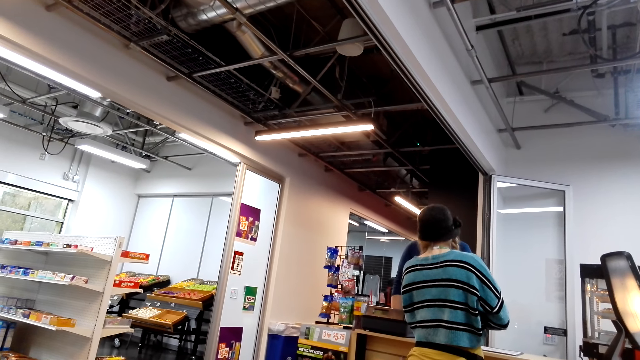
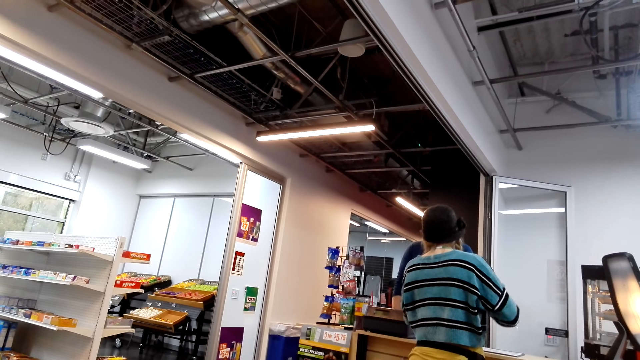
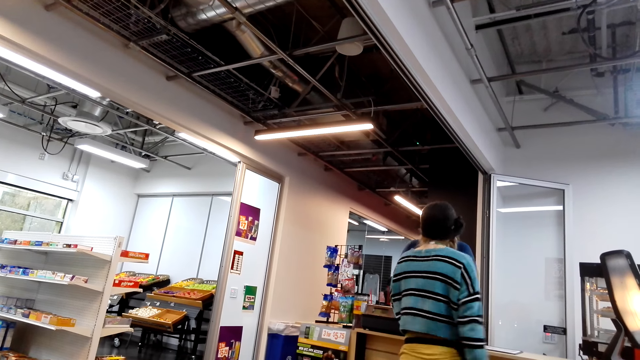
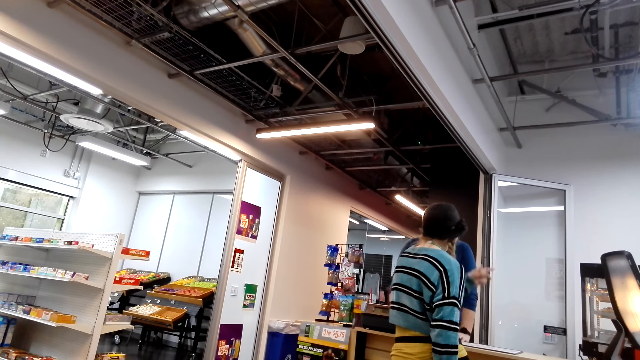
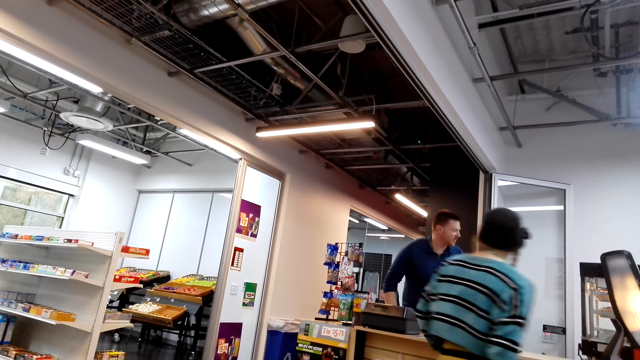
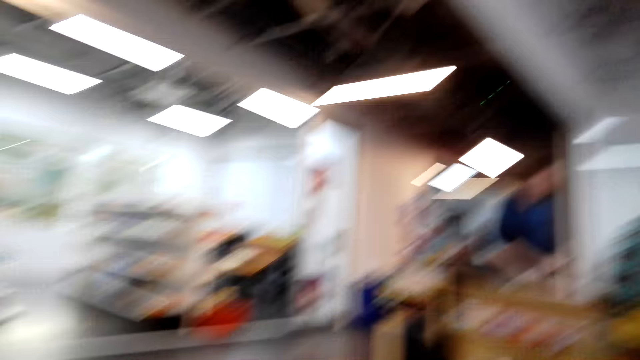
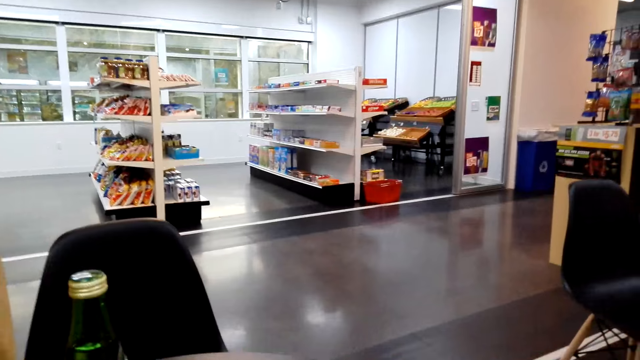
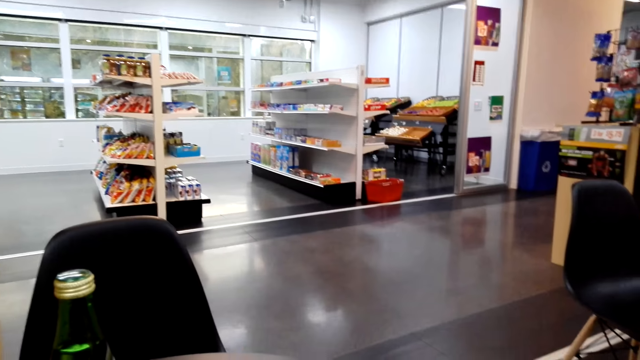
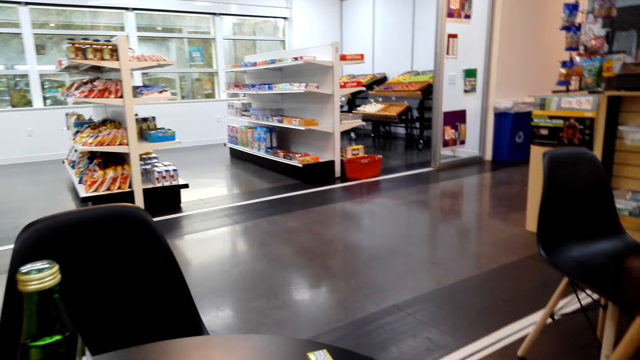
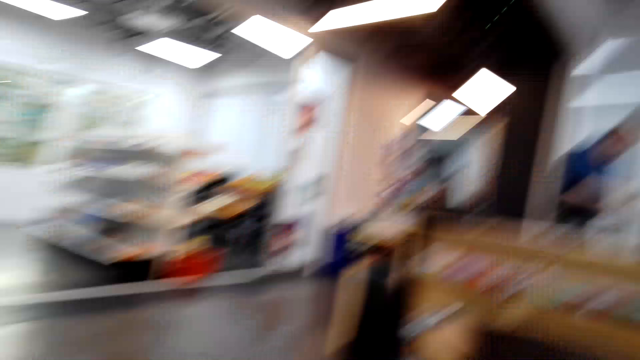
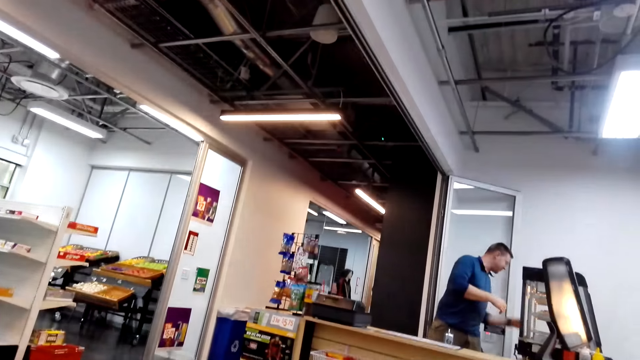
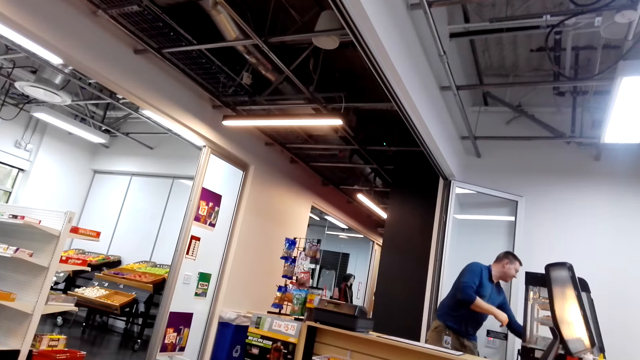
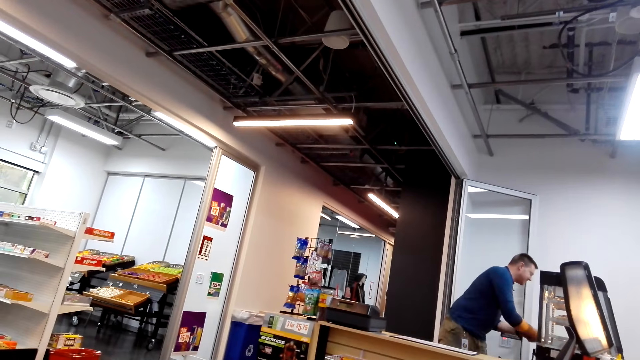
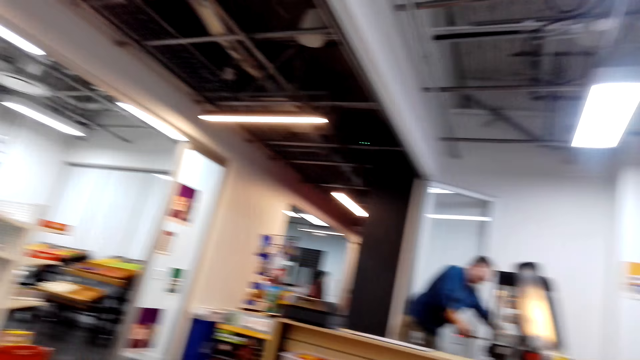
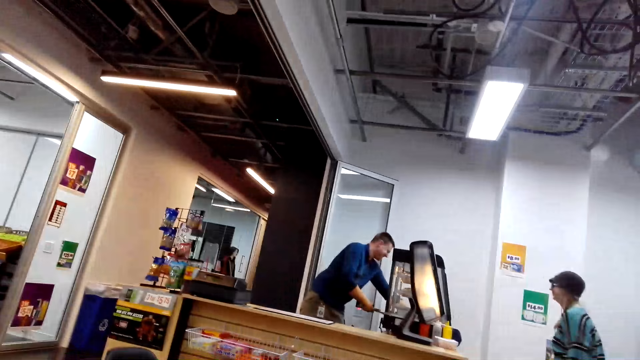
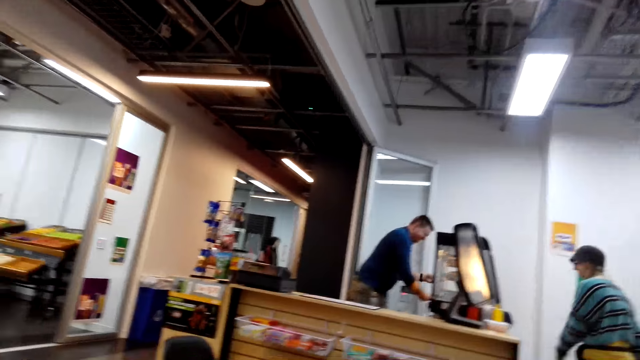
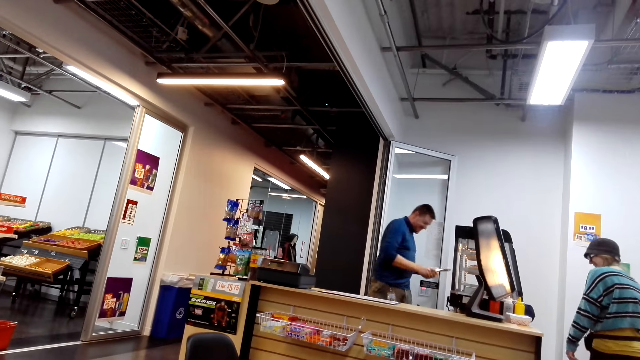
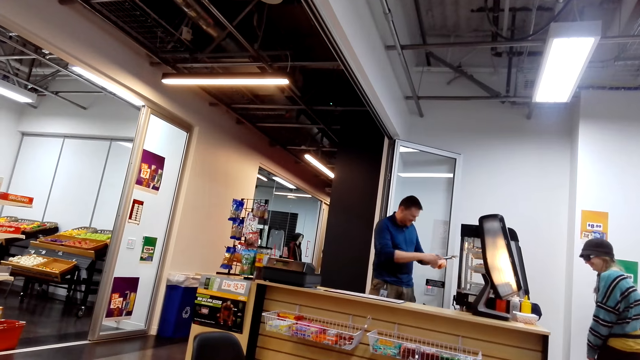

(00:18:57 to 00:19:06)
The camera wearer looks around the room.

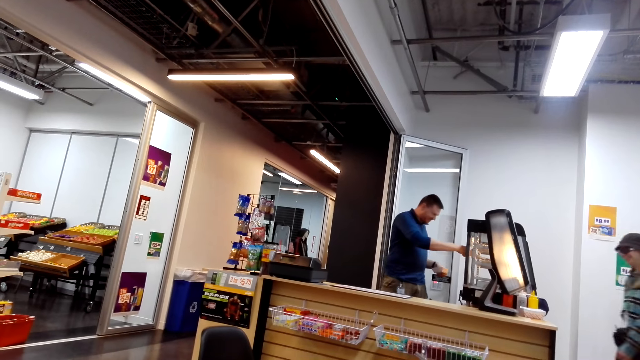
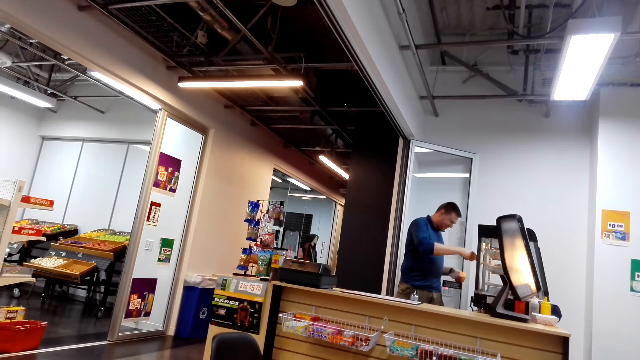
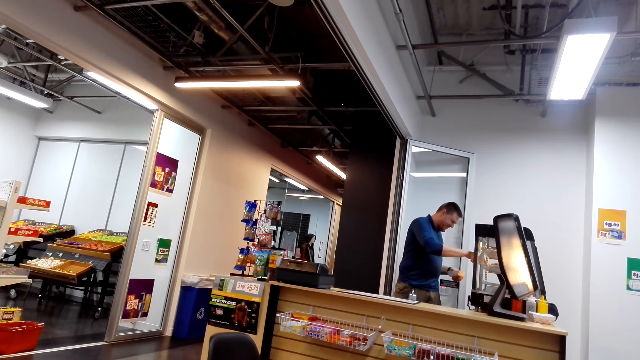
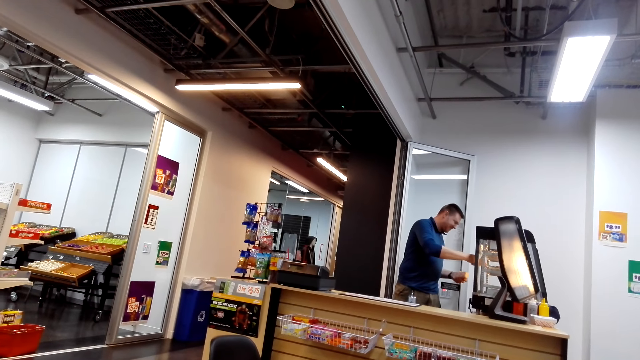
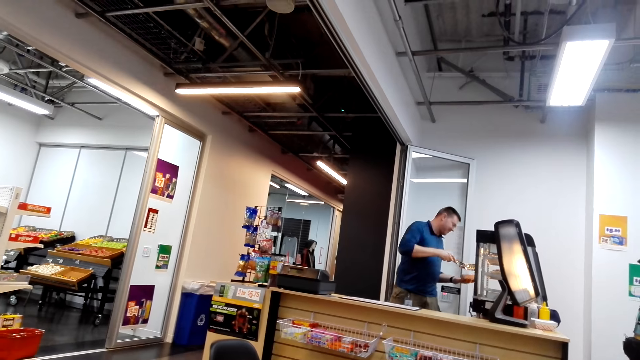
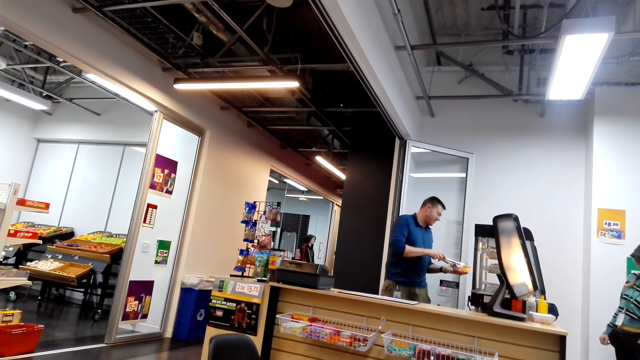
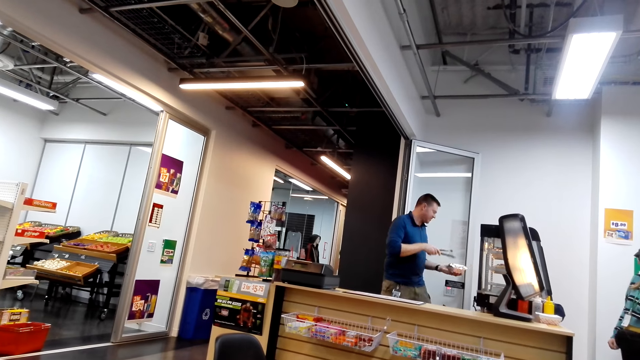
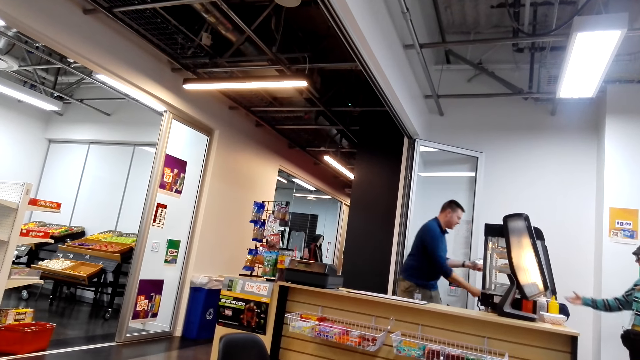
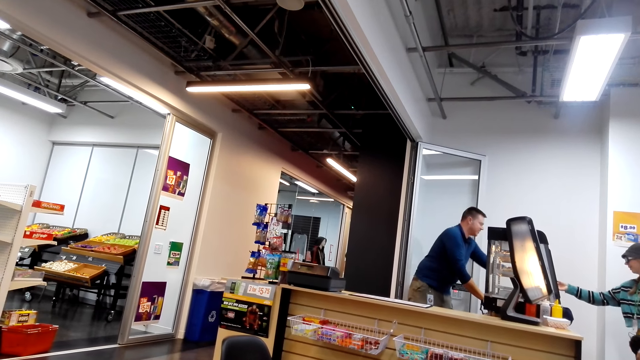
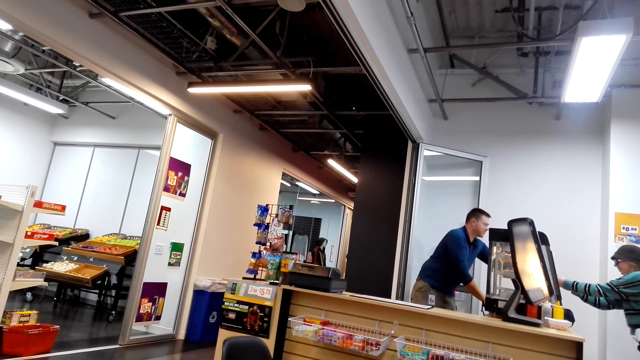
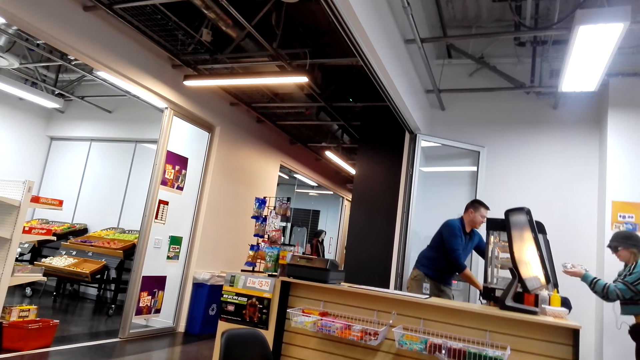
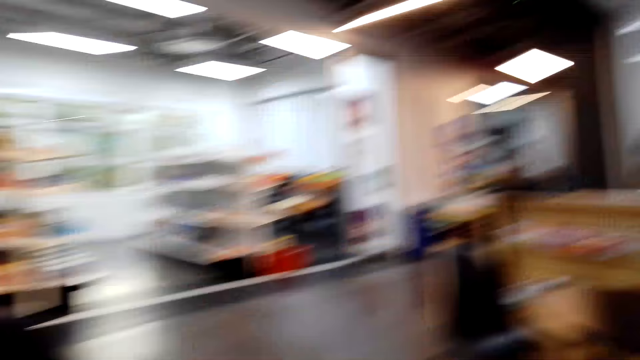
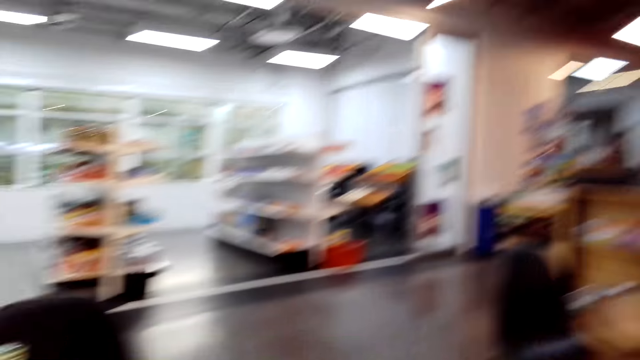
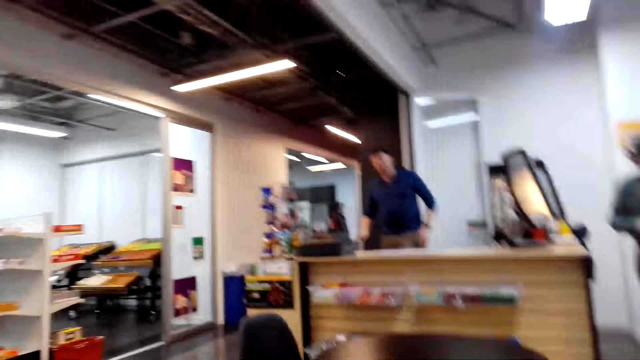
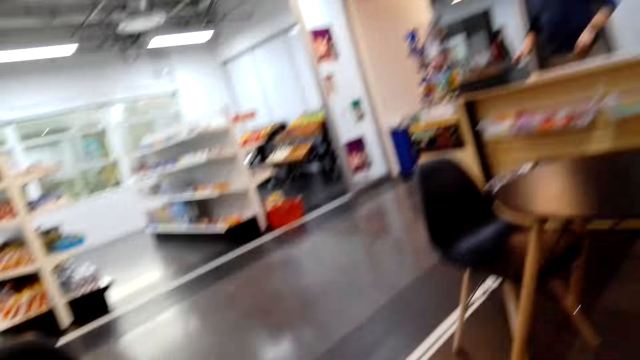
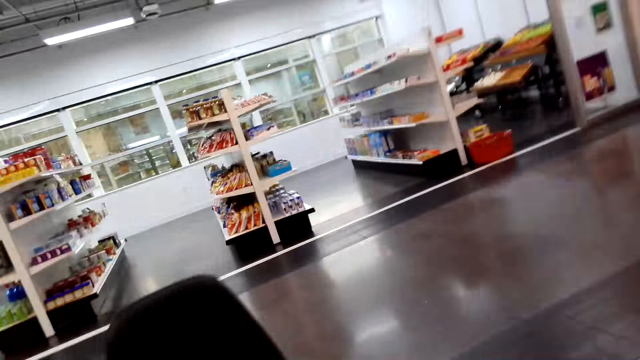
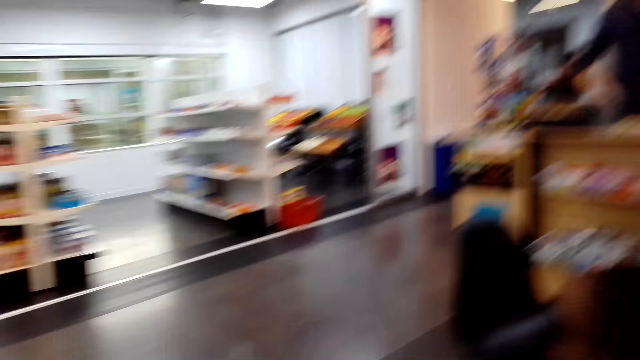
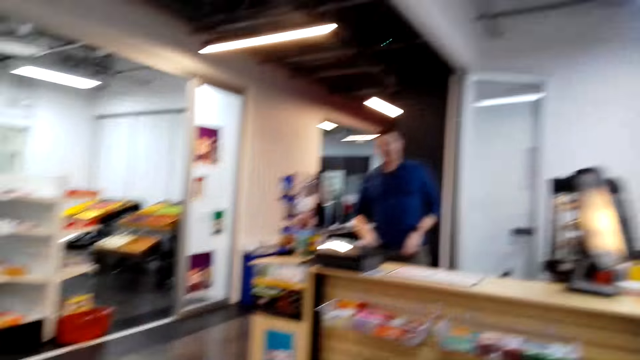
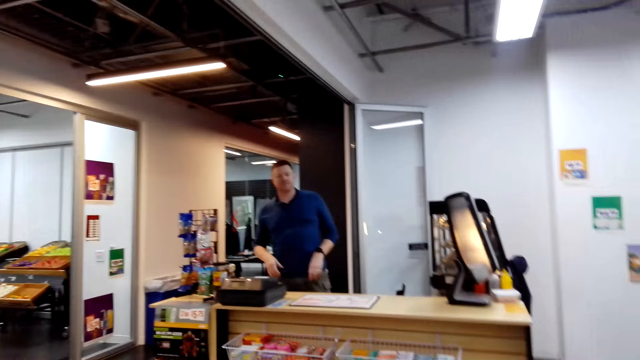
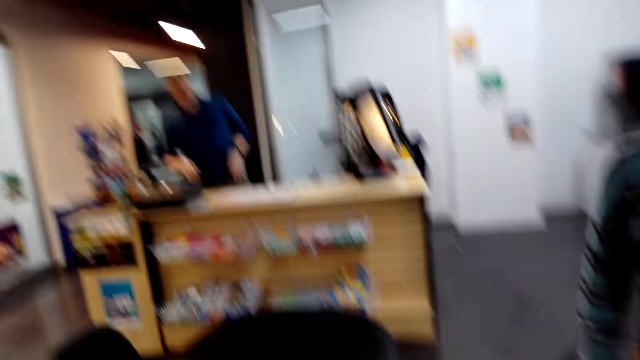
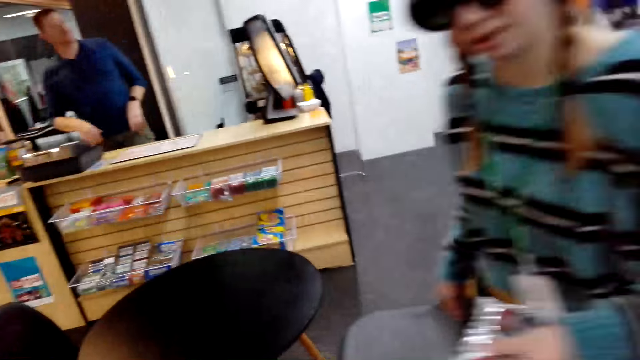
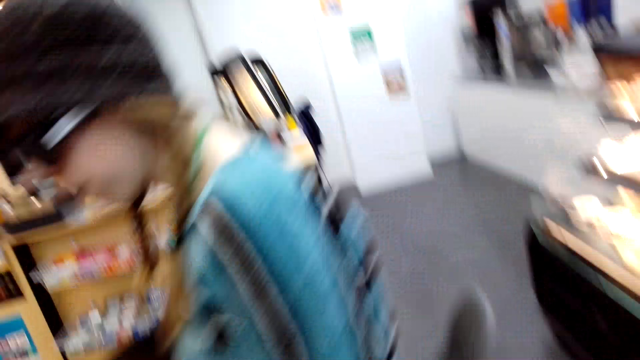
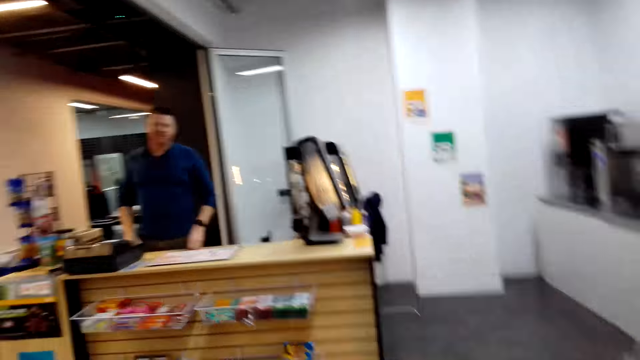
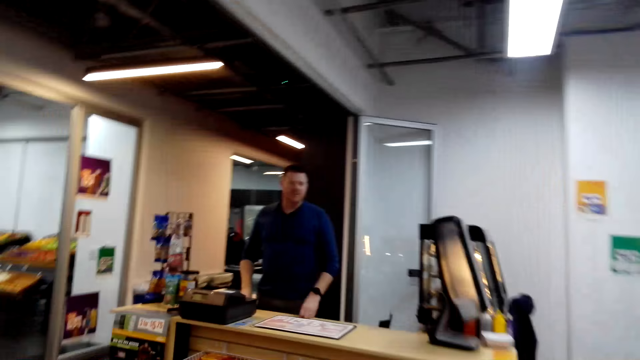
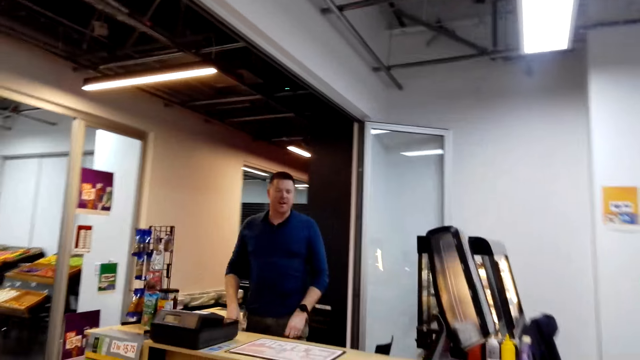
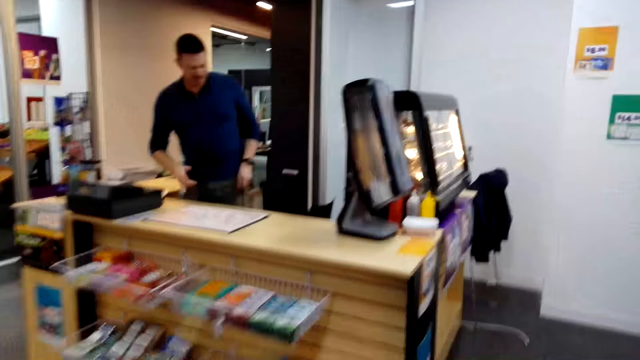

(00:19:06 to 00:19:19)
A person holds the snacks. Another person holds the snacks. The camera wearer talks to a man. They look at the first person.
